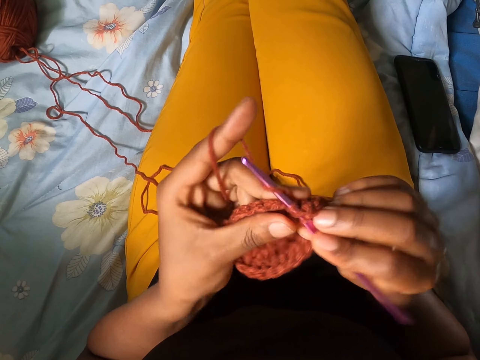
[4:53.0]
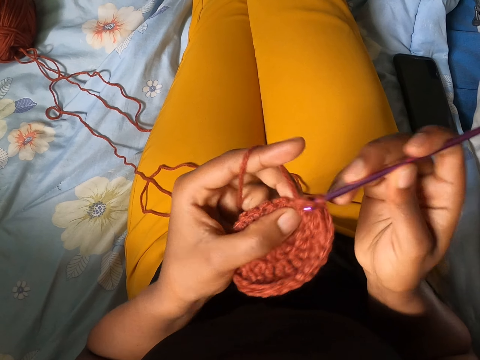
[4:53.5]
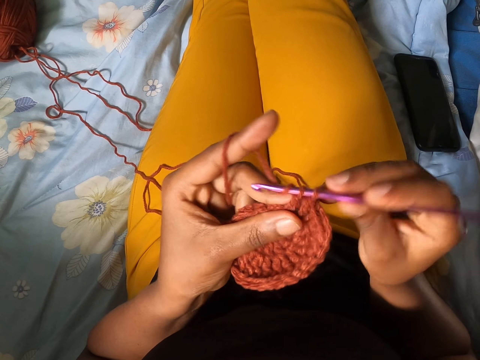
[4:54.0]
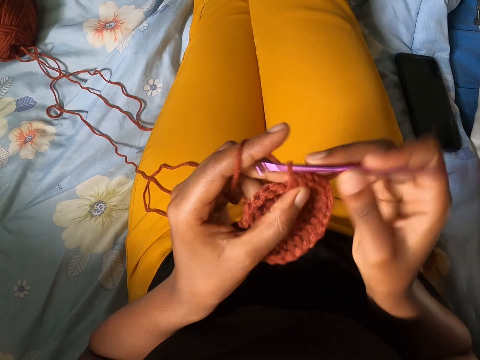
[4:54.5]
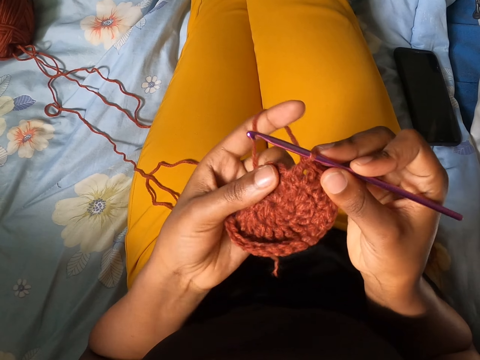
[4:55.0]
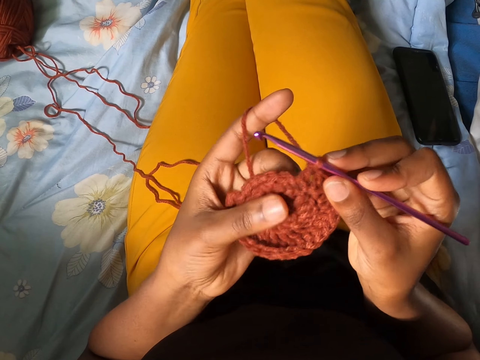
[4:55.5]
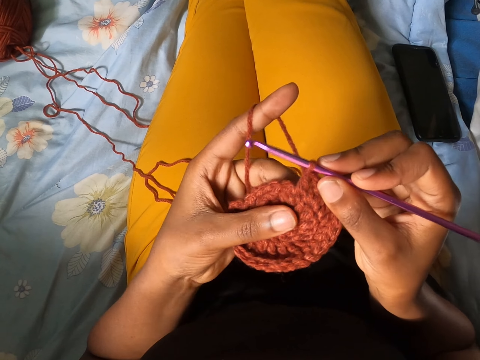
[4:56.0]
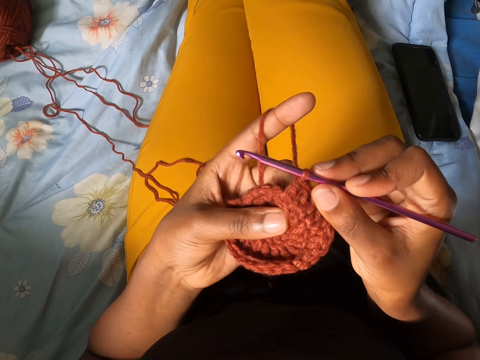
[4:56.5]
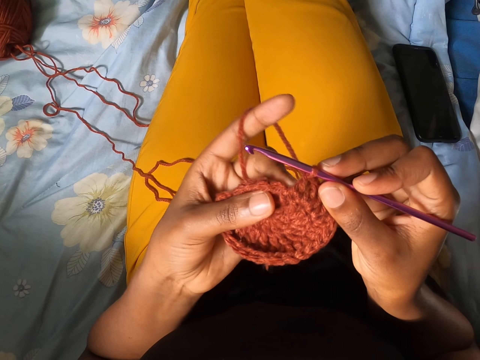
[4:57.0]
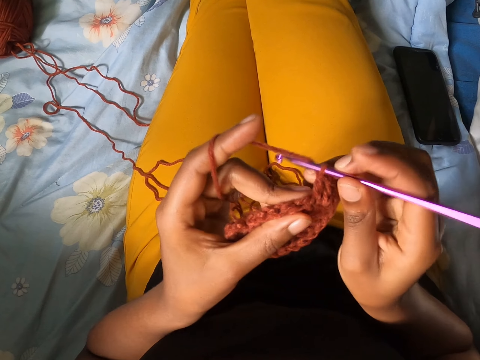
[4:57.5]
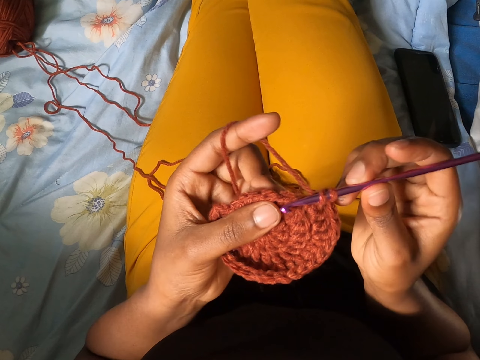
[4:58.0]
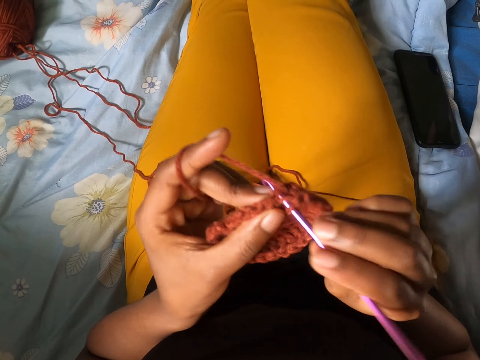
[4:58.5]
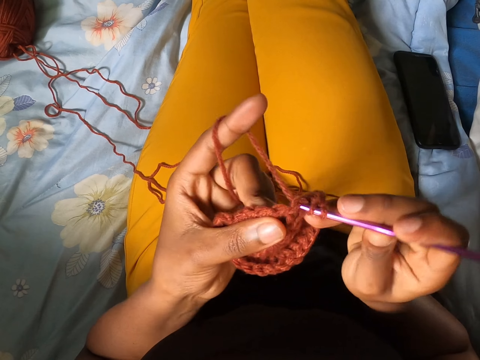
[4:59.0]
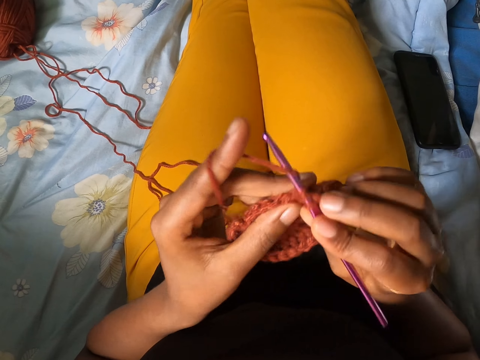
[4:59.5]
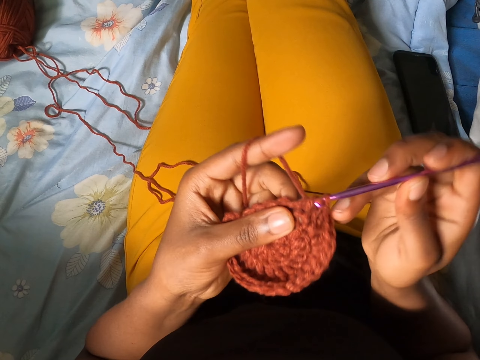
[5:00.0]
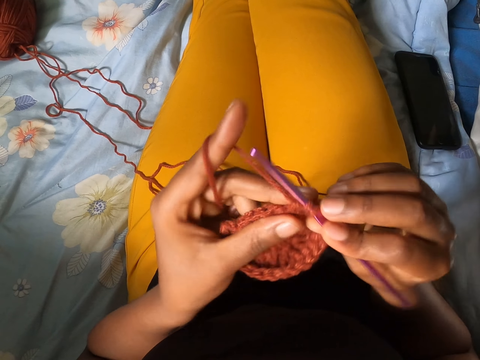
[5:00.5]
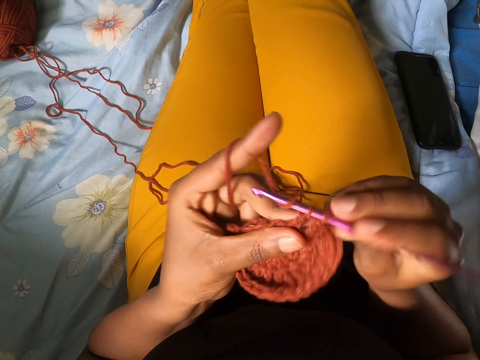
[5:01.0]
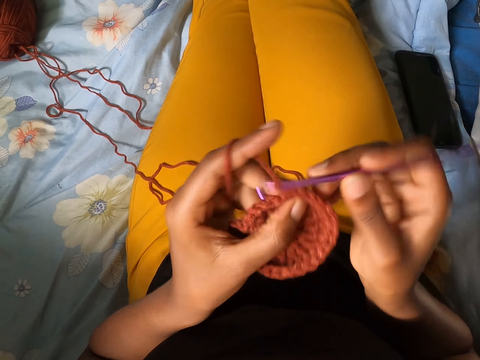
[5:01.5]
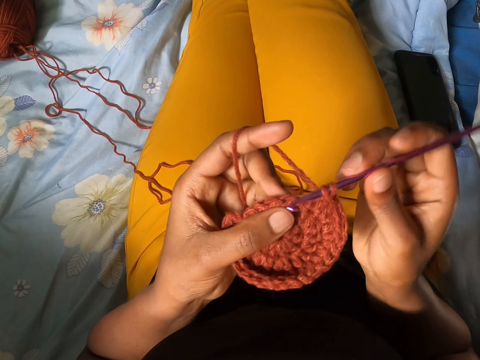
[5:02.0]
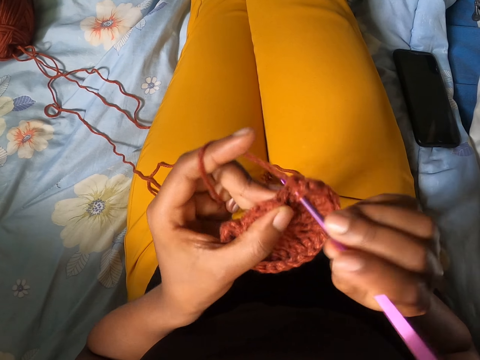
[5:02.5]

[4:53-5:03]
The camera wearer knits the crochet. They touch on the crochet.

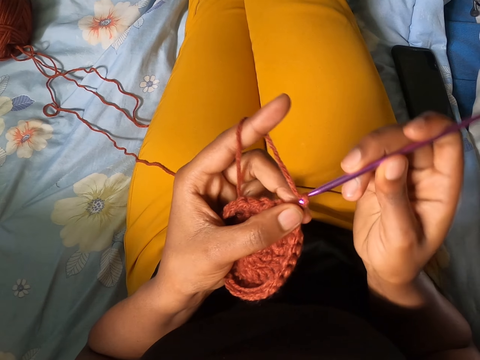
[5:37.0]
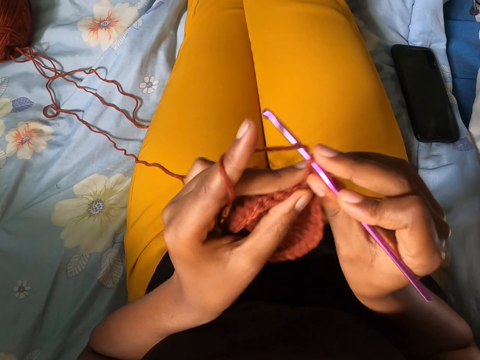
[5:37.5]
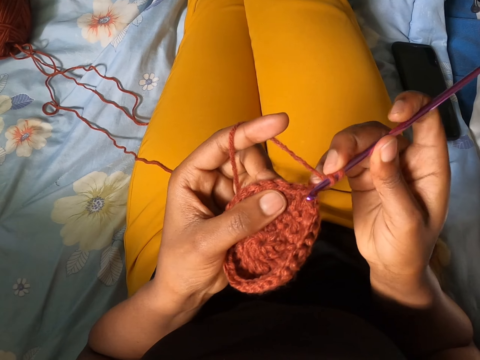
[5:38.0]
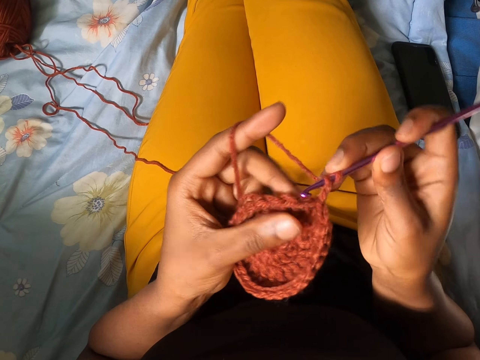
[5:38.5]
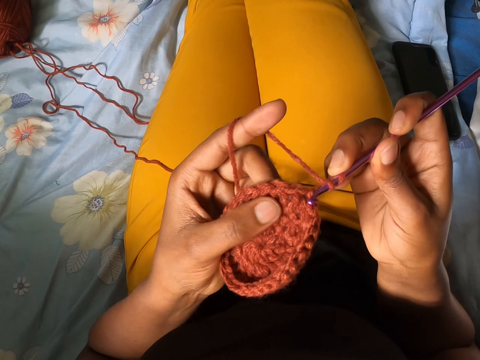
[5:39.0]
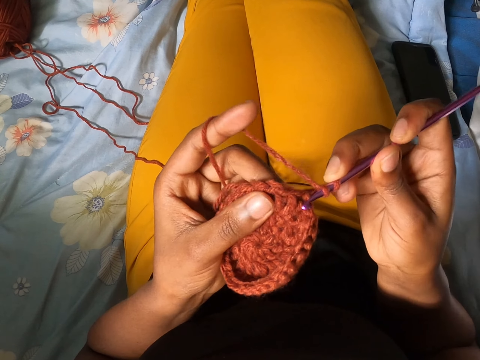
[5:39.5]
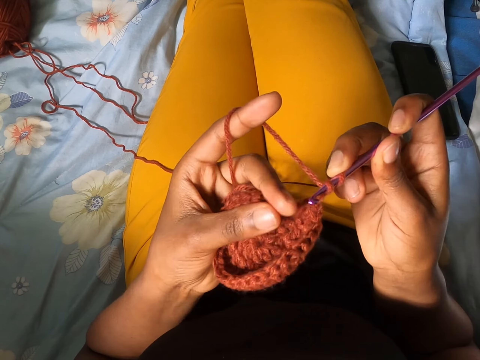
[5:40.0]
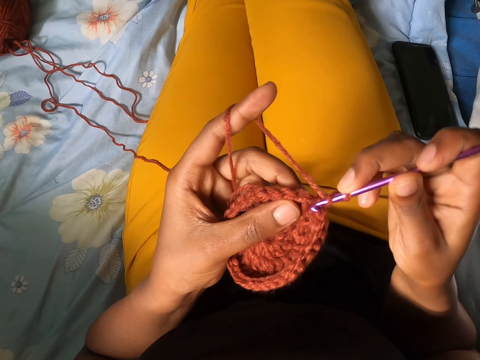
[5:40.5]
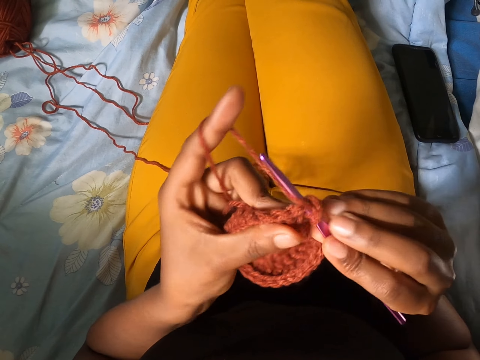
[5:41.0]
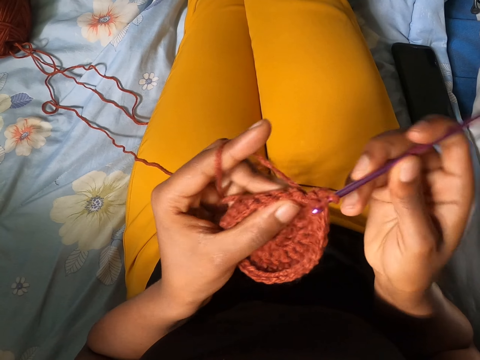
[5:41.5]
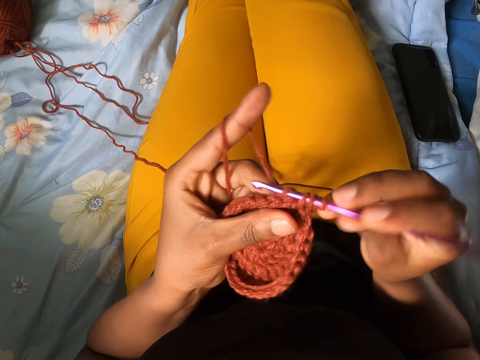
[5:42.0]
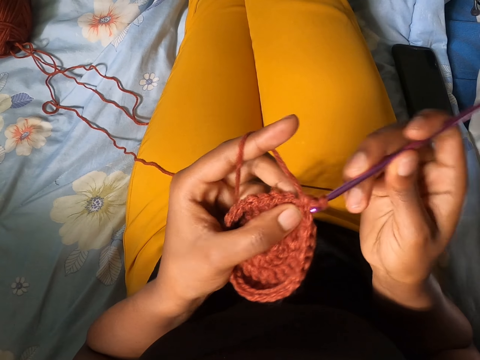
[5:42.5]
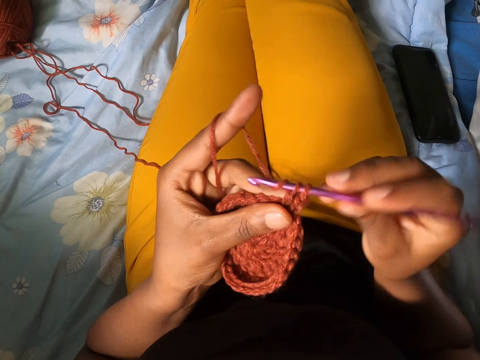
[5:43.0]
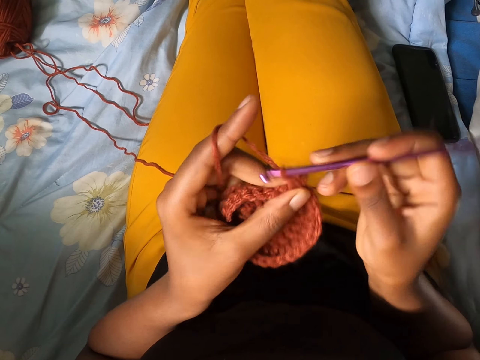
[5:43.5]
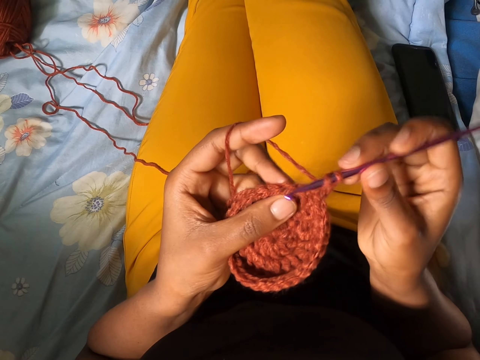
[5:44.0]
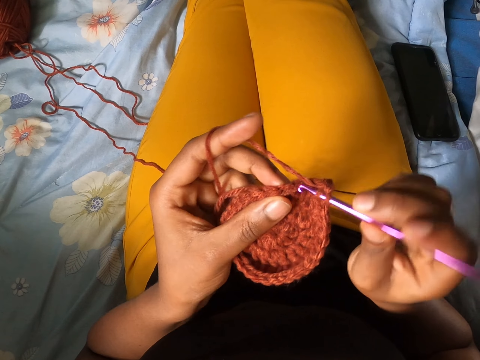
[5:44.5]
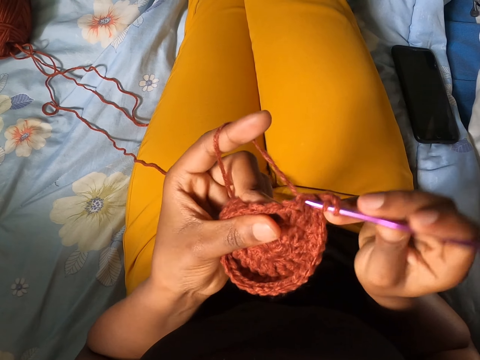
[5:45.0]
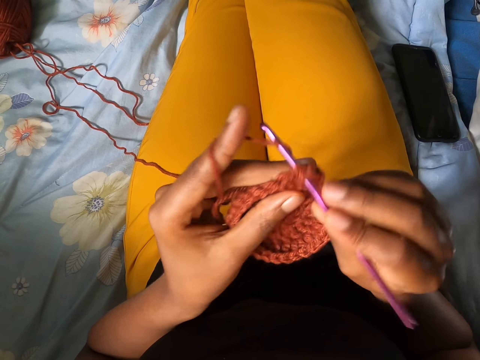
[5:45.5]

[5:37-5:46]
The camera wearer knits the crochet. They pause knitting.

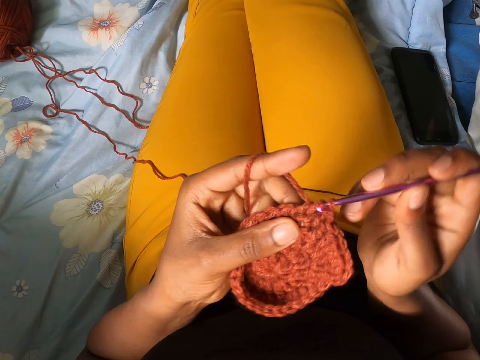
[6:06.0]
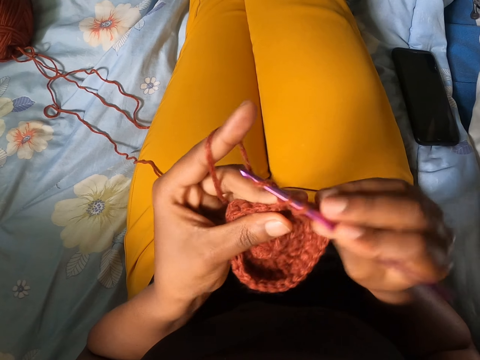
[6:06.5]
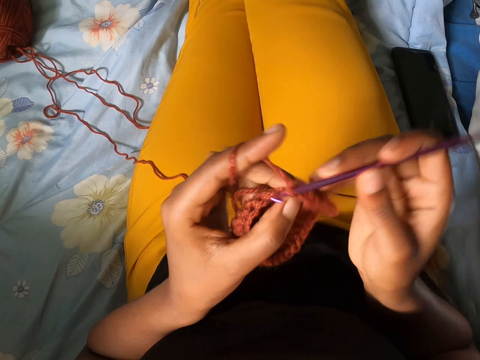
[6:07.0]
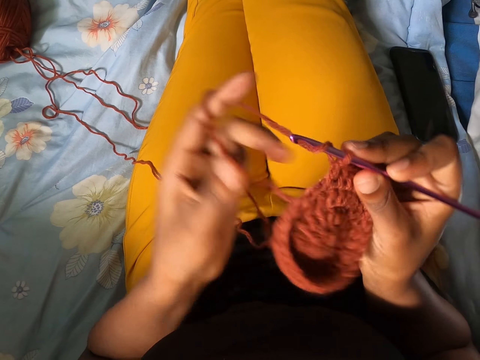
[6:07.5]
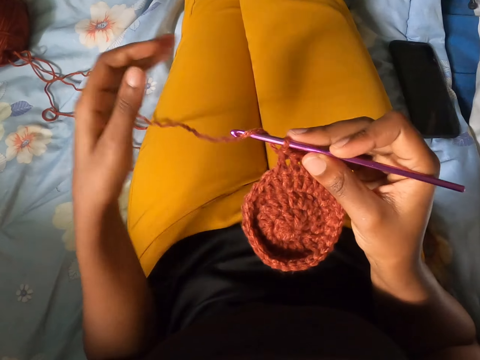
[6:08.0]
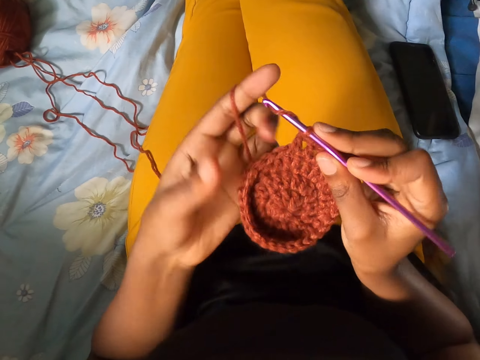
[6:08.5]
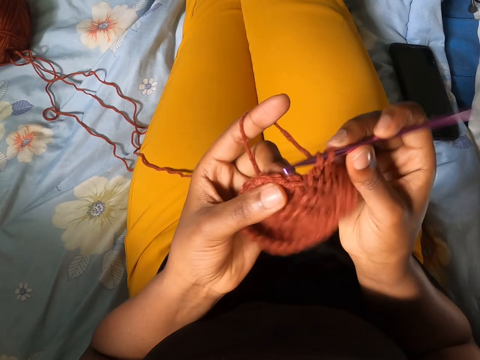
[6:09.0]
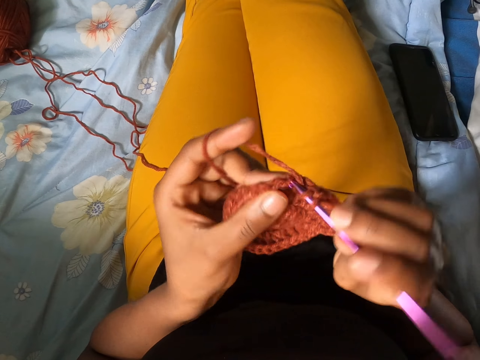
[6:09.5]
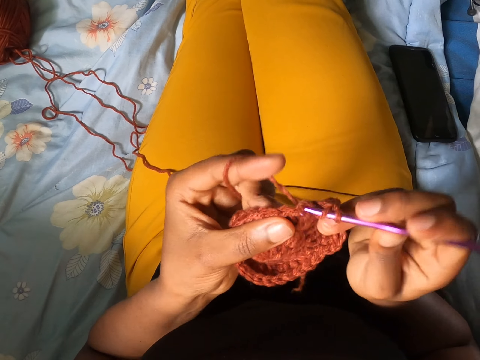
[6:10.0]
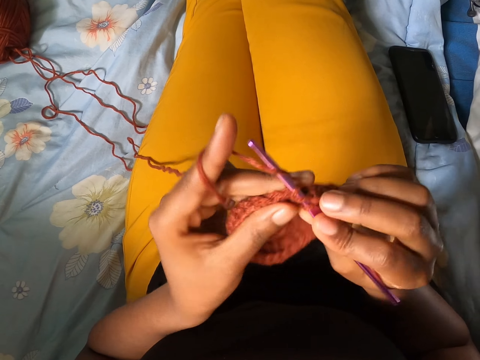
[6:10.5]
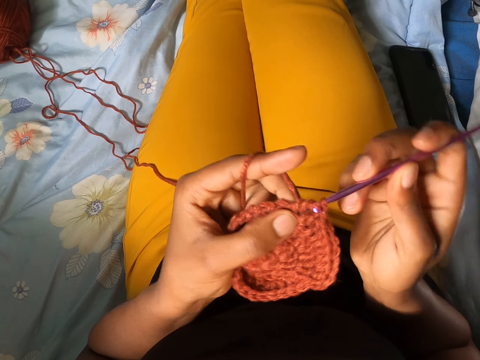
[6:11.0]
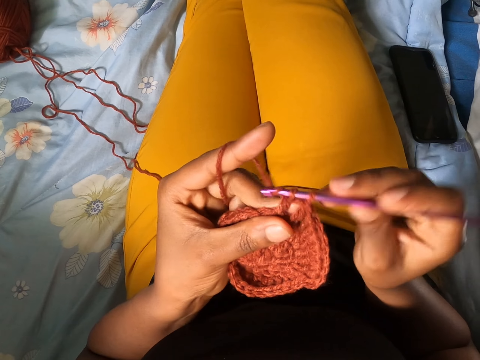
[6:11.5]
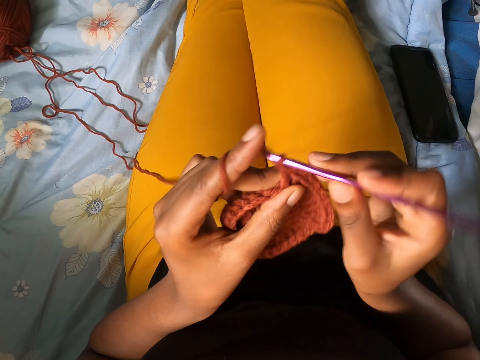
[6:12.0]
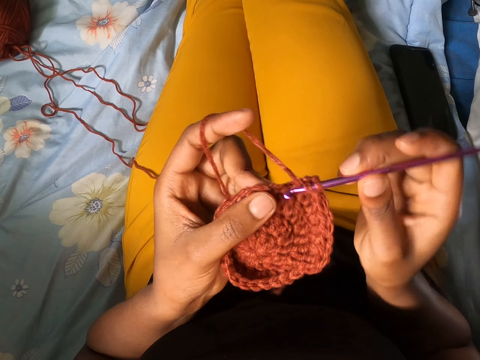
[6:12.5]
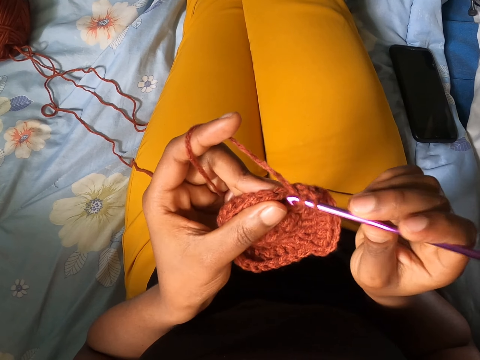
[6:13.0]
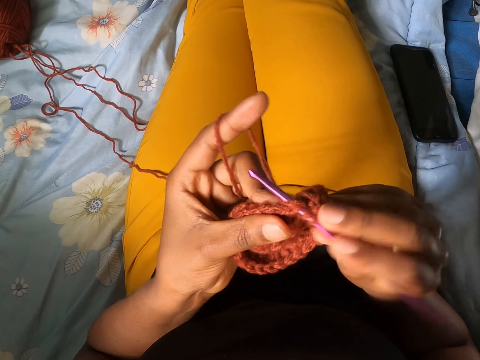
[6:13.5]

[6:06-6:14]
The camera wearer knits the crochet and stretches the thread.
